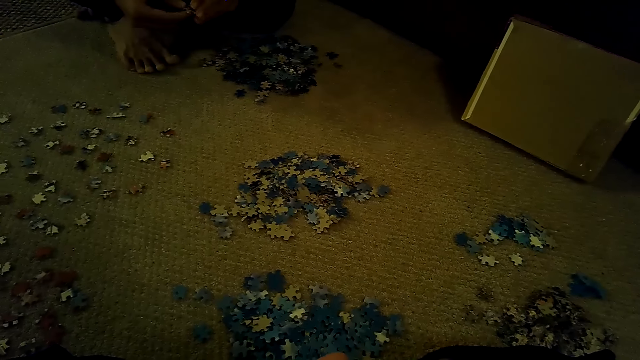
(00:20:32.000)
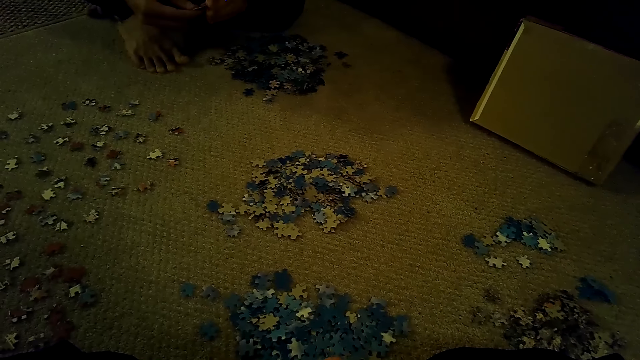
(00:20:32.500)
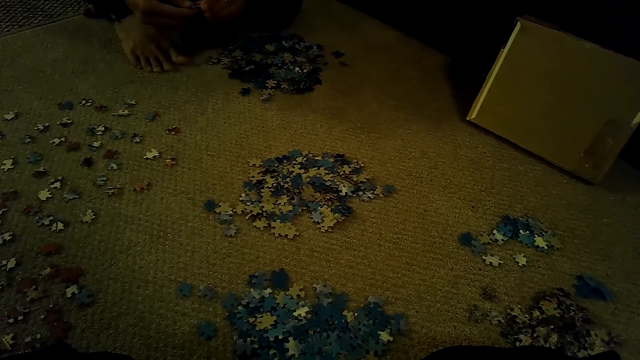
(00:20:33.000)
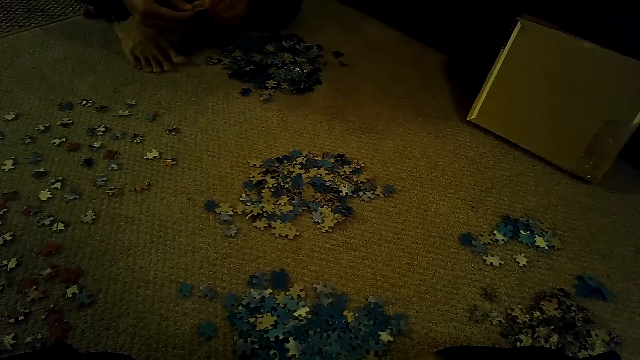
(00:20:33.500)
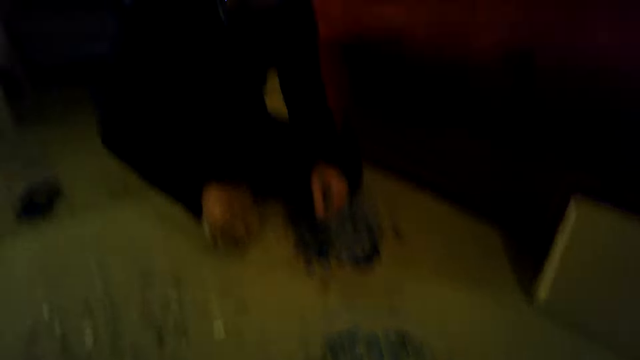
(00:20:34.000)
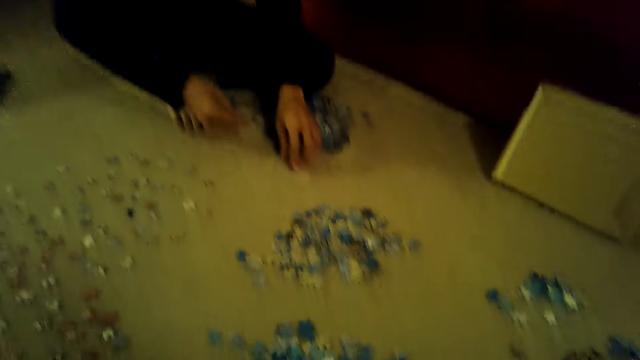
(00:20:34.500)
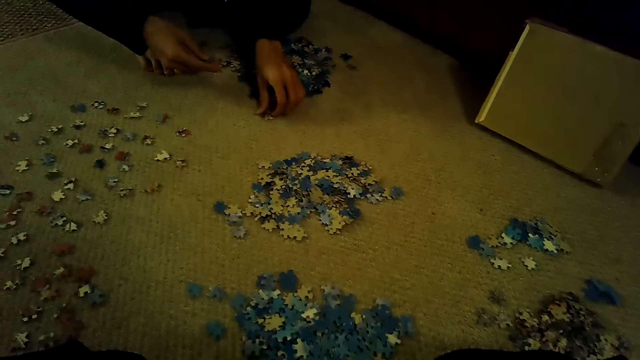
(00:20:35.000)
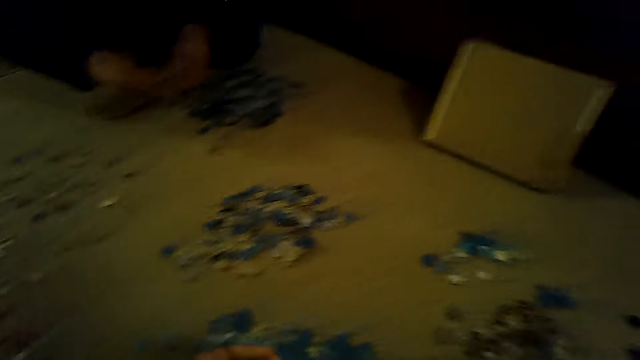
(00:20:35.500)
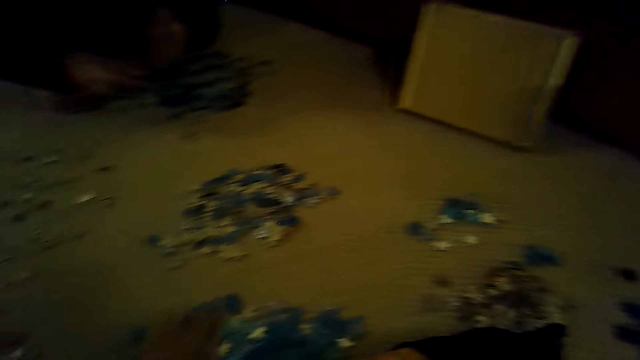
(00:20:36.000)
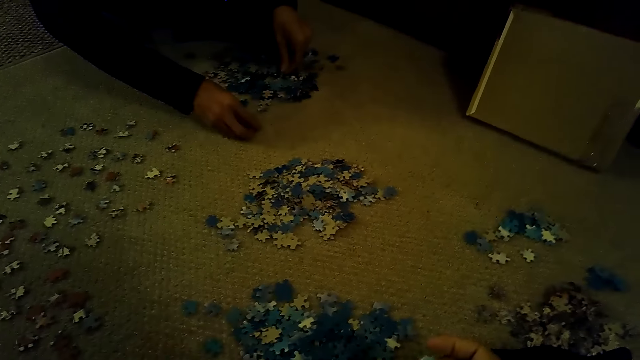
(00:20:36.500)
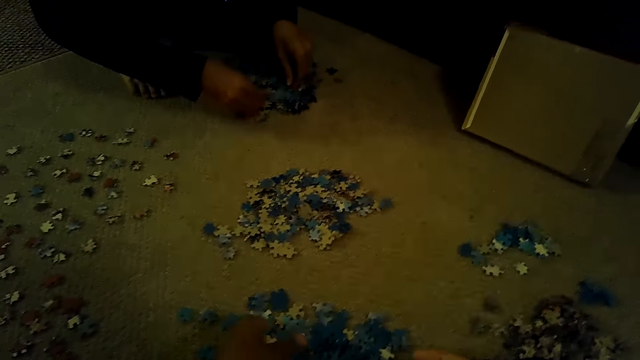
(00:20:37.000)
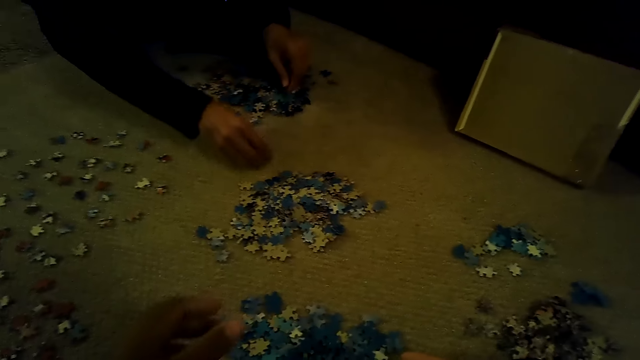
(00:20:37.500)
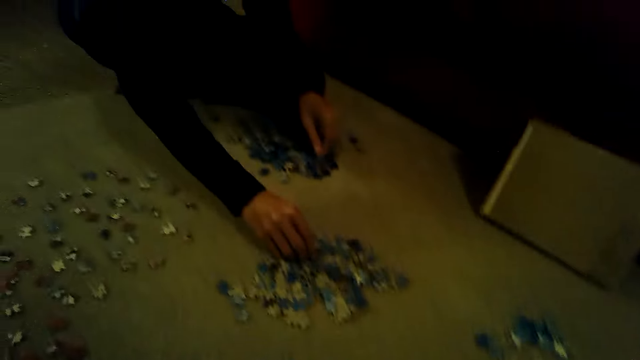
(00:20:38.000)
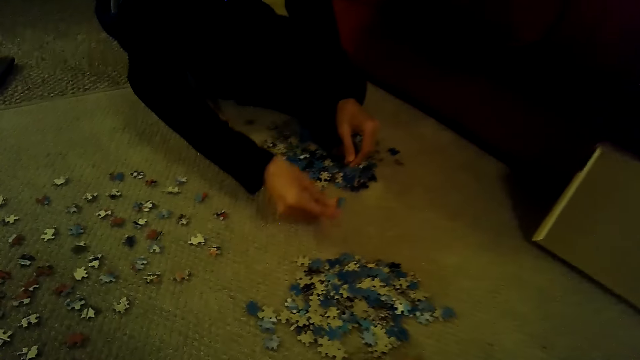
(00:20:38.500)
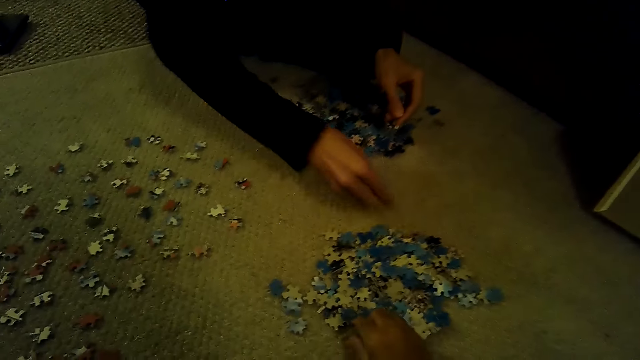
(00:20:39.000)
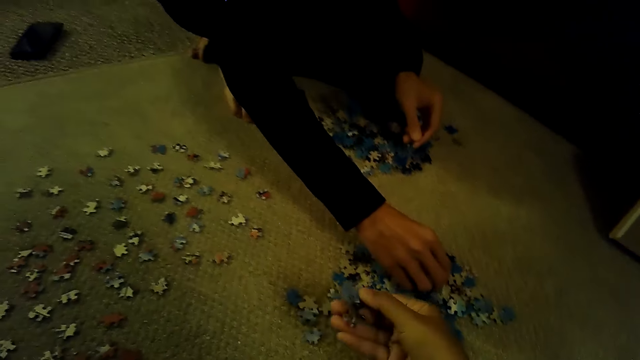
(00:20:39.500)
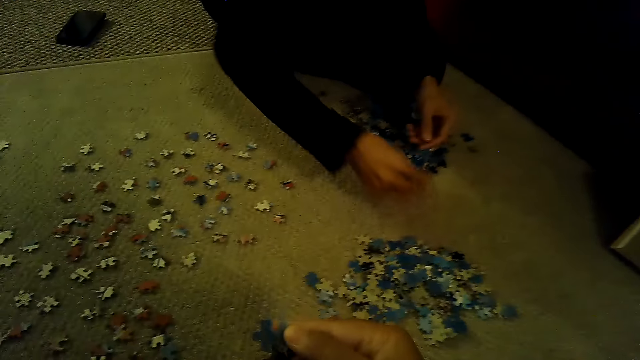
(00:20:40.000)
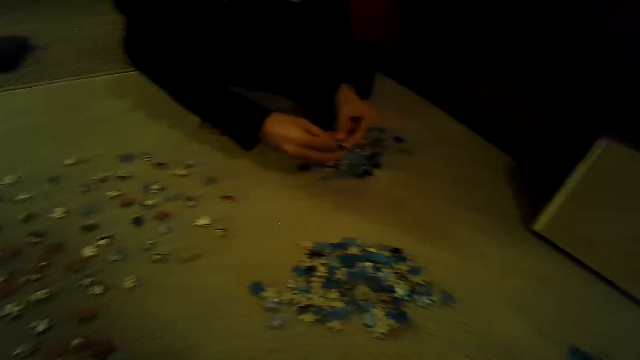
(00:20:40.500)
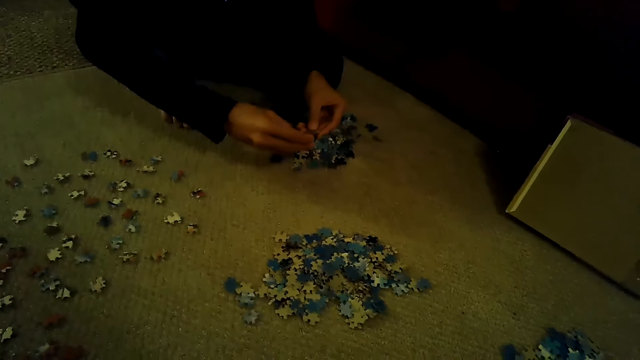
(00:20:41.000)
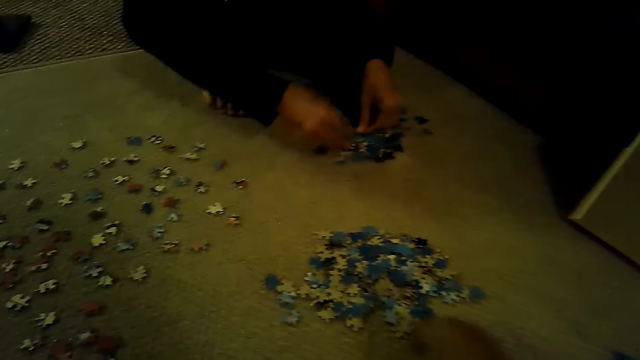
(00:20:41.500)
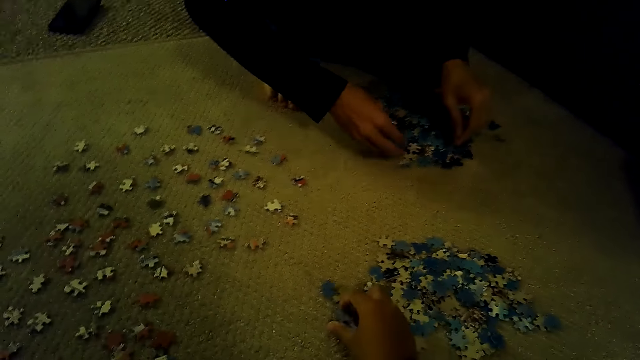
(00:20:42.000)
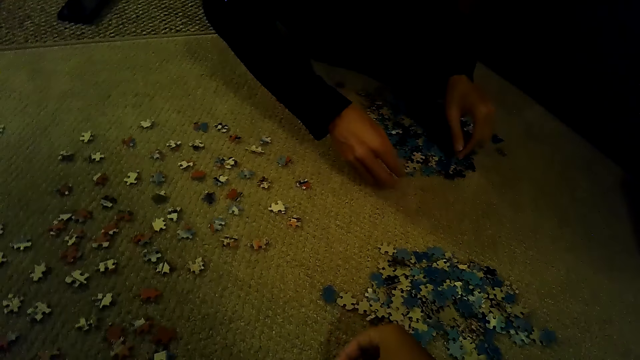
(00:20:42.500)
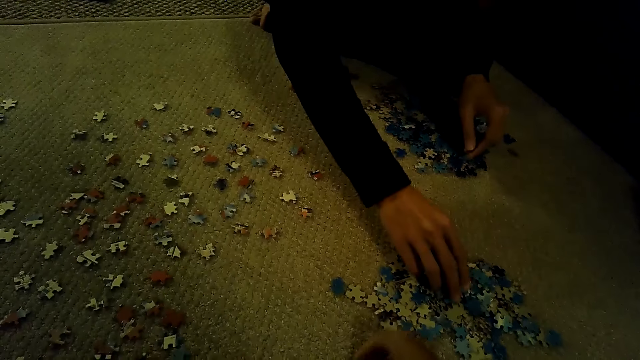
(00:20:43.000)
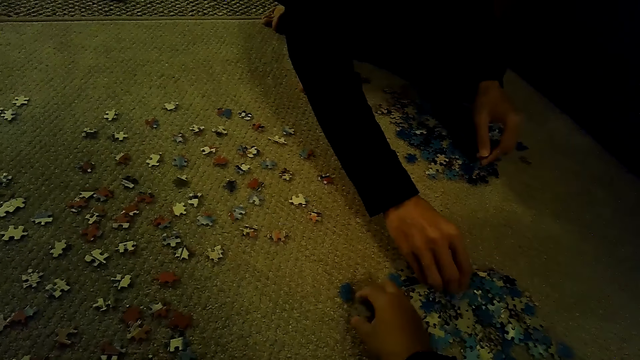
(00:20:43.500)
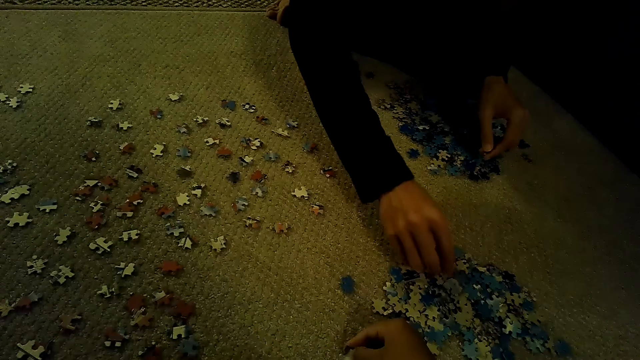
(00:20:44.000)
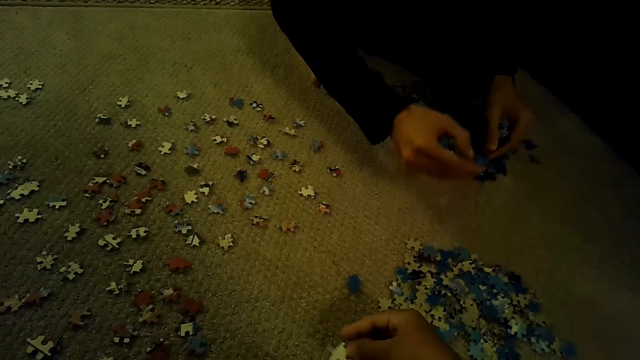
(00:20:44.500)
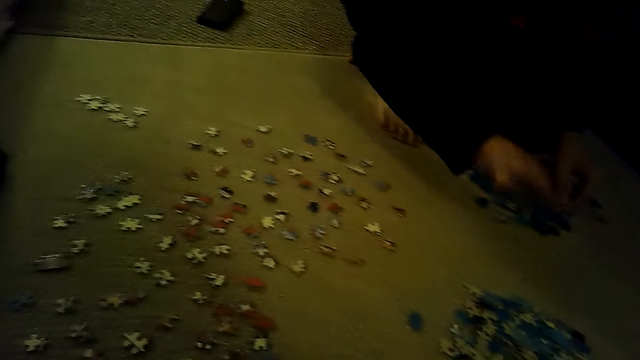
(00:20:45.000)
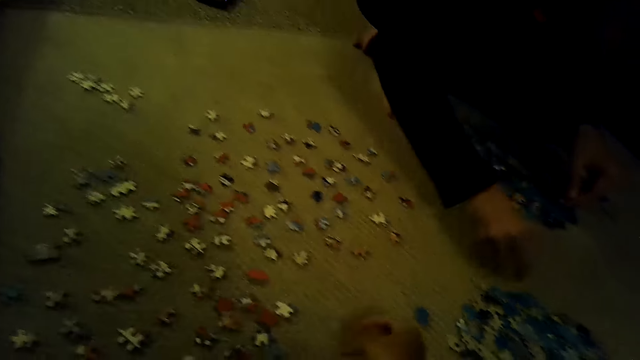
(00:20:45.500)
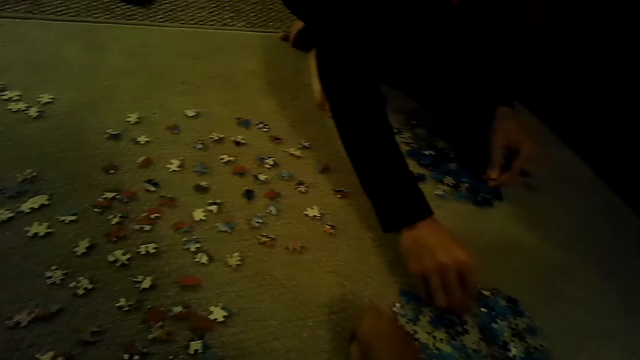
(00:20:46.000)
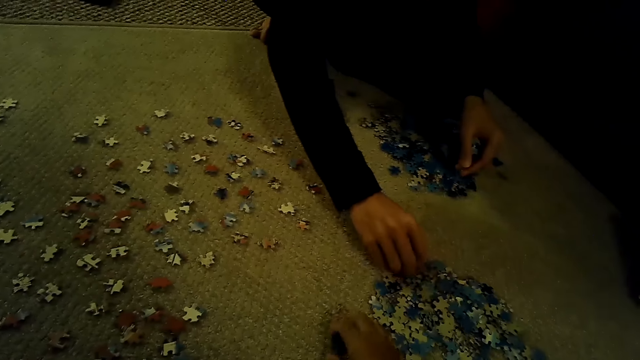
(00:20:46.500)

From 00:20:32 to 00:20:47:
A man plays a jigsaw puzzle. The camera wearer plays the jigsaw puzzle. They pick up a piece of the jigsaw puzzle. They stare at the piece of the jigsaw puzzle. They drop the piece of the jigsaw puzzle. They sort the pieces of the jigsaw puzzle. The man sorts the pieces of the jigsaw puzzle.

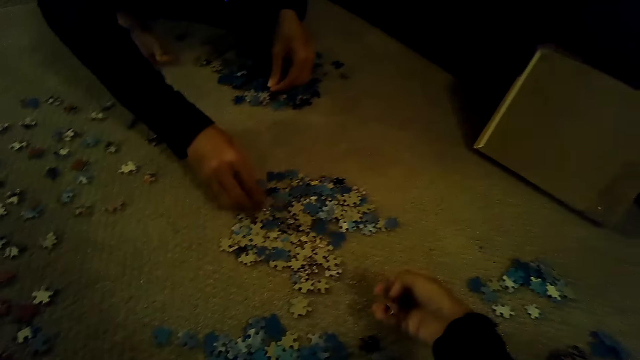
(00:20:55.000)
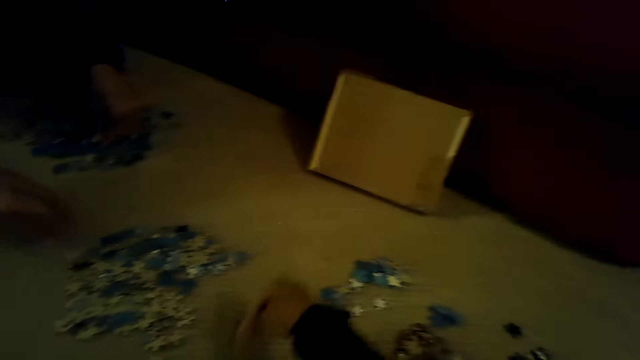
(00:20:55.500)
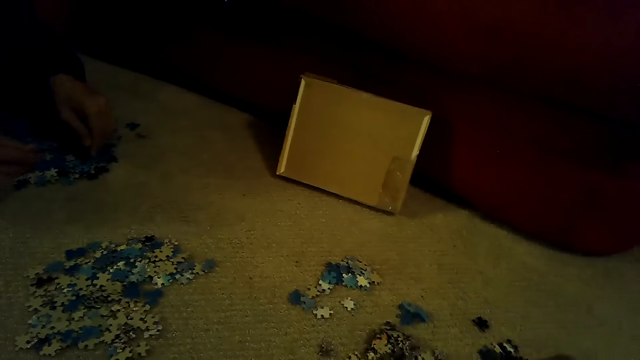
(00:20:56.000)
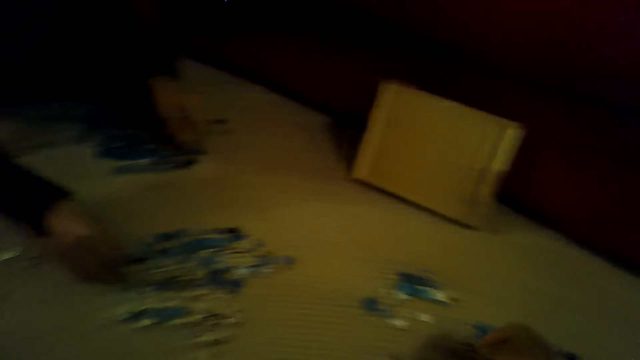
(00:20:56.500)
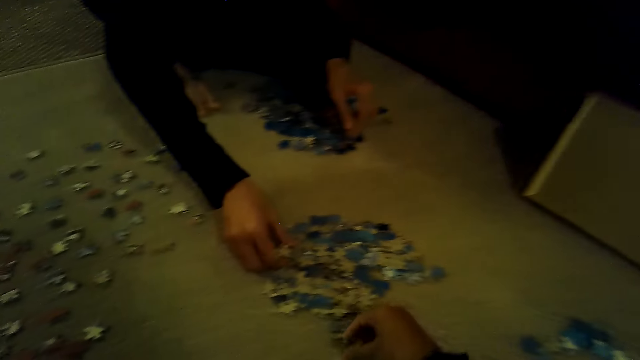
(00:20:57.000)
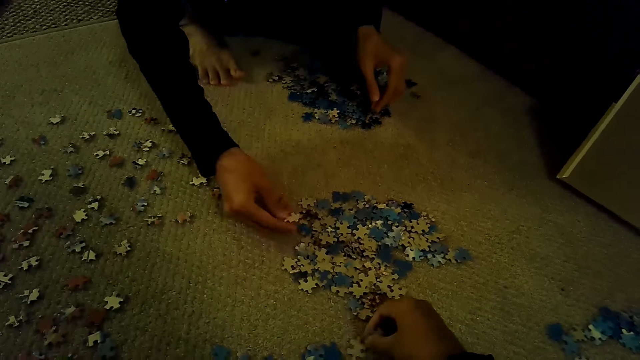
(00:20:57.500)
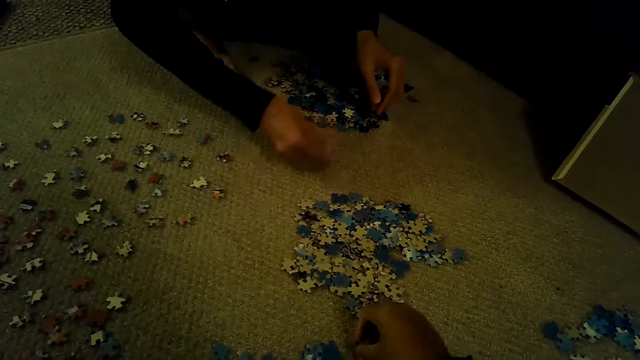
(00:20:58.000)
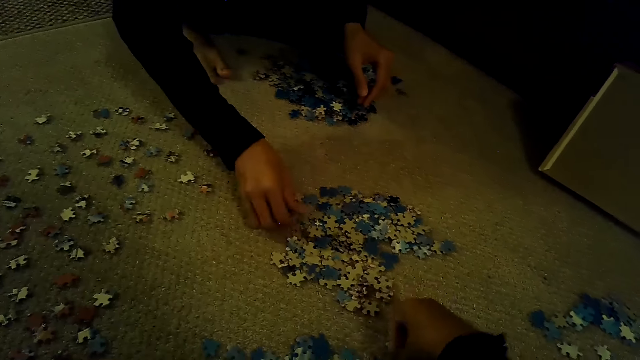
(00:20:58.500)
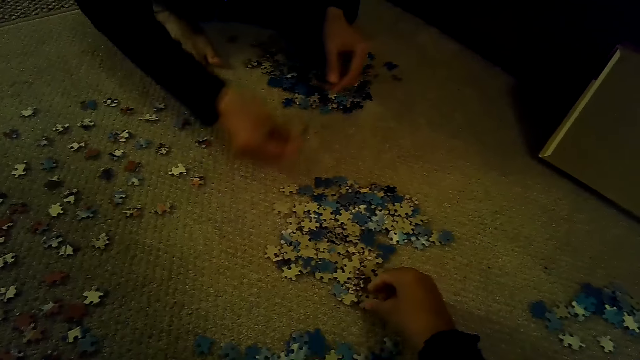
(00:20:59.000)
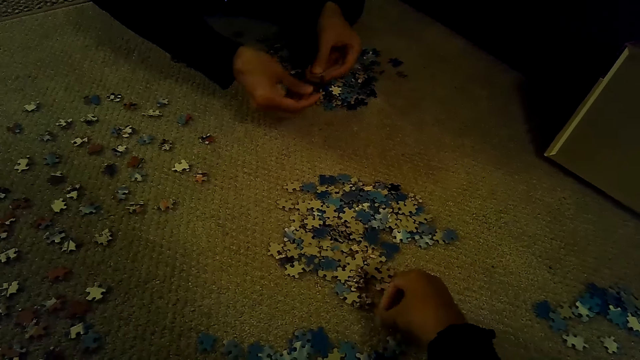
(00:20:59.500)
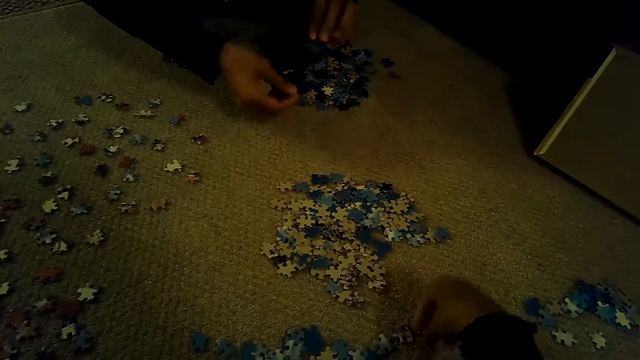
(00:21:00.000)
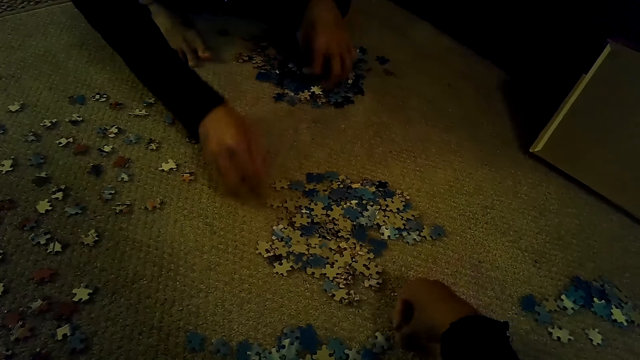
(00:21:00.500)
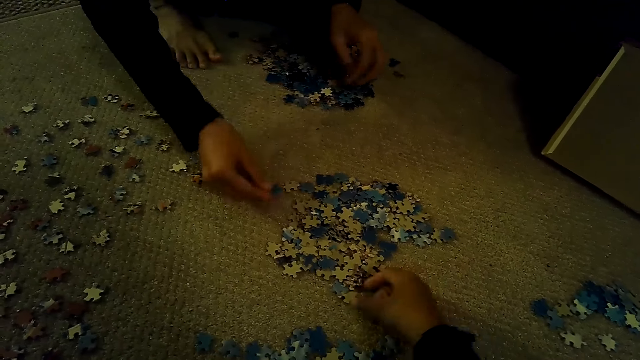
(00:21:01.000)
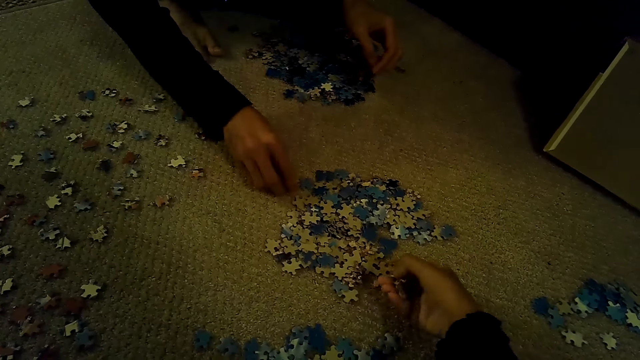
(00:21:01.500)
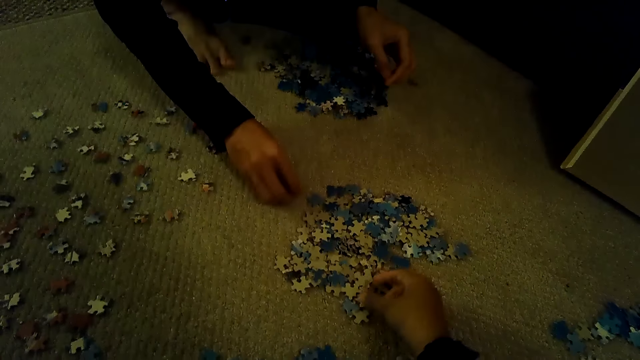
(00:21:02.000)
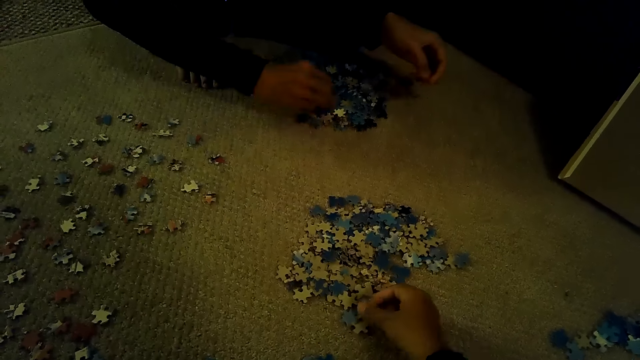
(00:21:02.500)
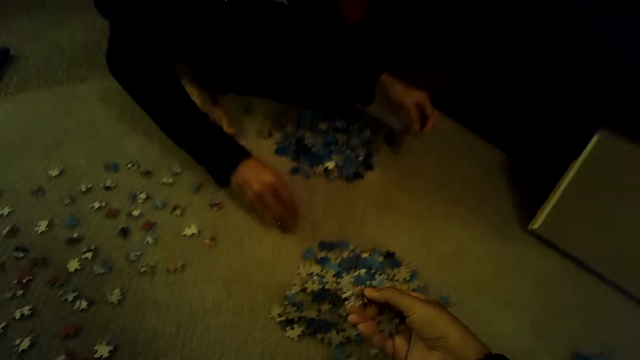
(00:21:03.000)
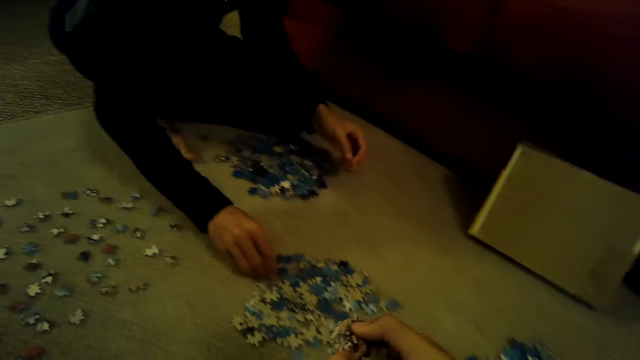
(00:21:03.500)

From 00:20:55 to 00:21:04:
The camera wearer looks around. They play a jigsaw puzzle. A man plays the jigsaw puzzle.
